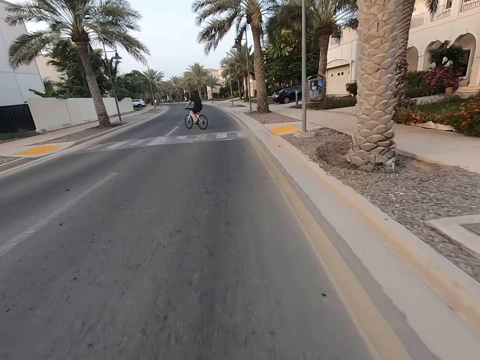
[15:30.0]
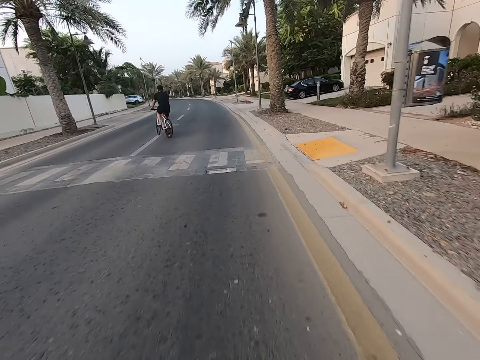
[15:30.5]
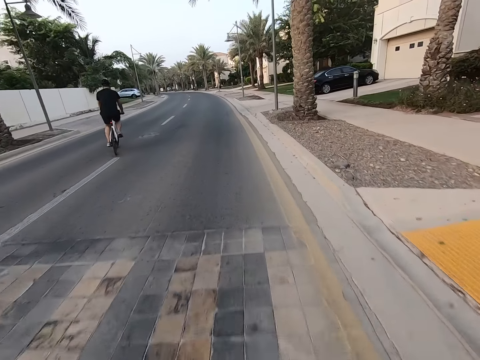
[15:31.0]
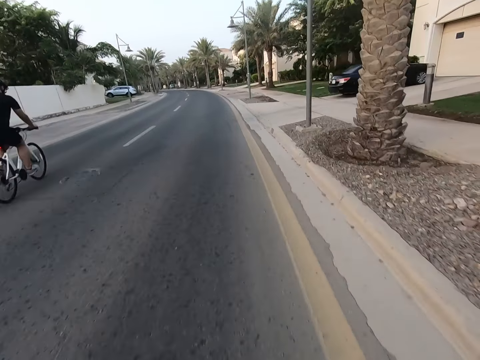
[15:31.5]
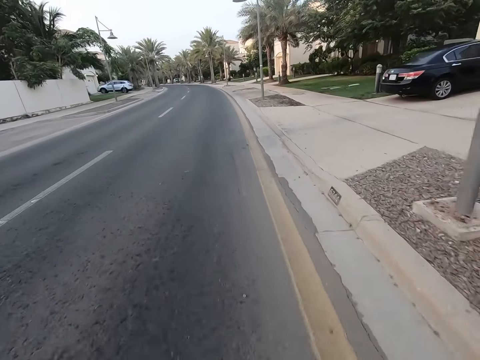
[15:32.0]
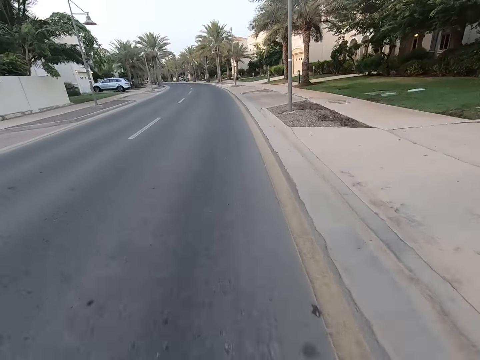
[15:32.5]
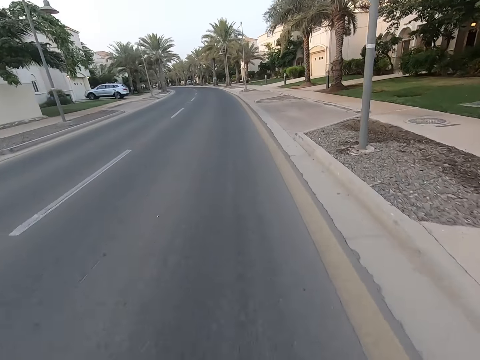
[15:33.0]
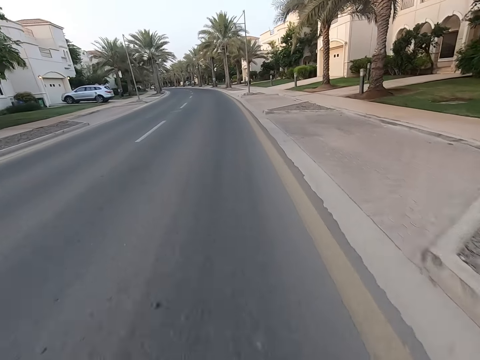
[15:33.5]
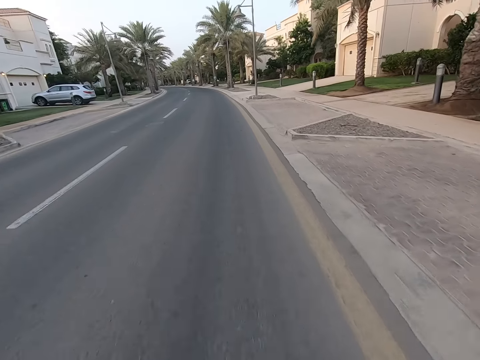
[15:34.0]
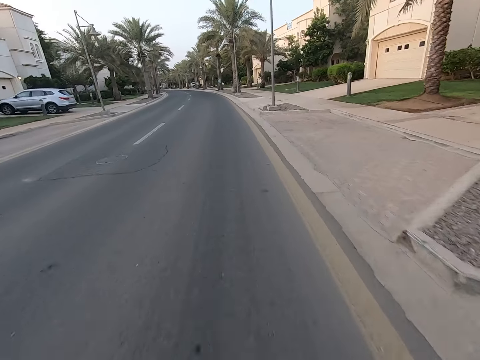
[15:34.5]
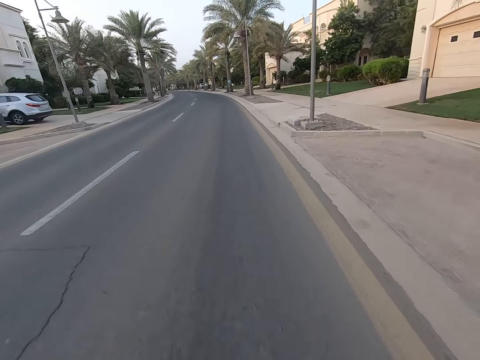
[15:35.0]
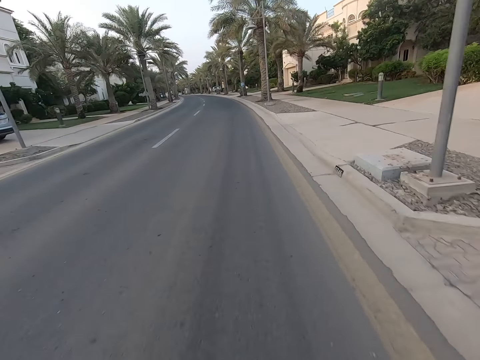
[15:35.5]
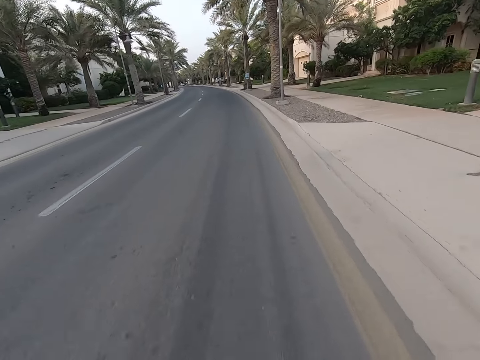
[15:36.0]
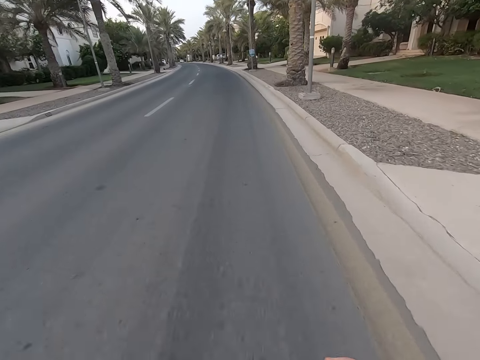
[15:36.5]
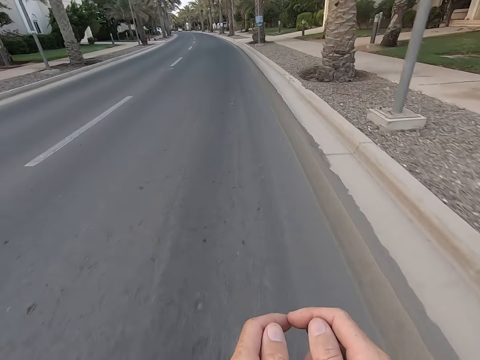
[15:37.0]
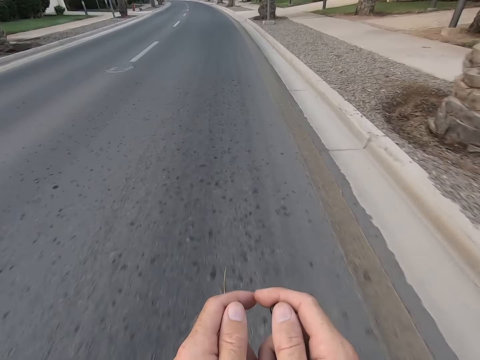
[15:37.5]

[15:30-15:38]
A person drives a bicycle on the road. The camera wearer drives a bicycle on the road.

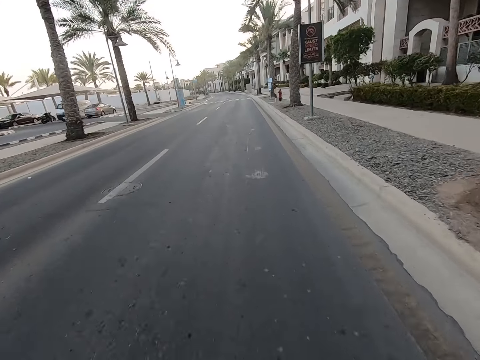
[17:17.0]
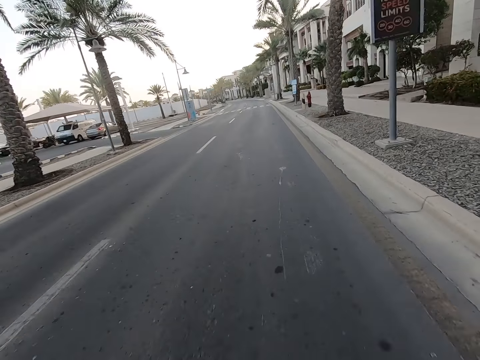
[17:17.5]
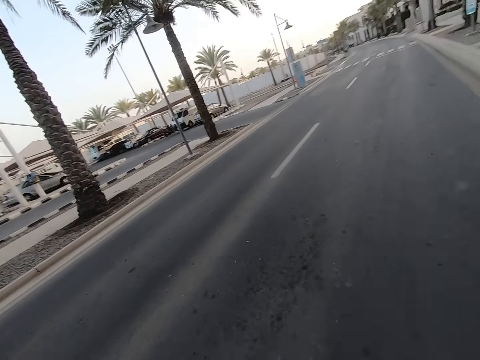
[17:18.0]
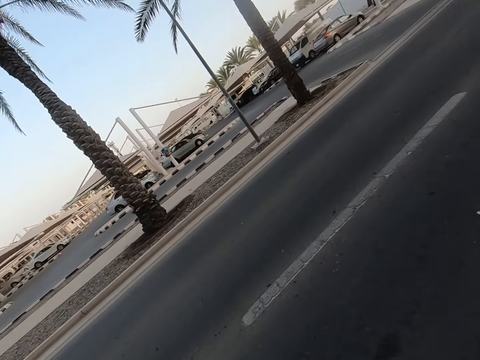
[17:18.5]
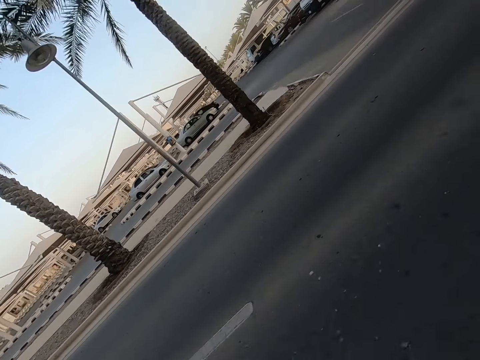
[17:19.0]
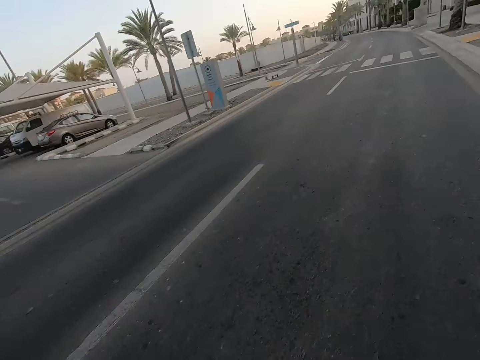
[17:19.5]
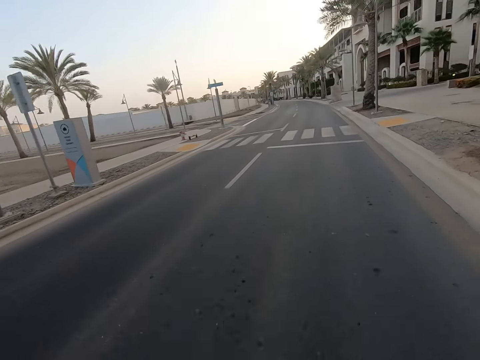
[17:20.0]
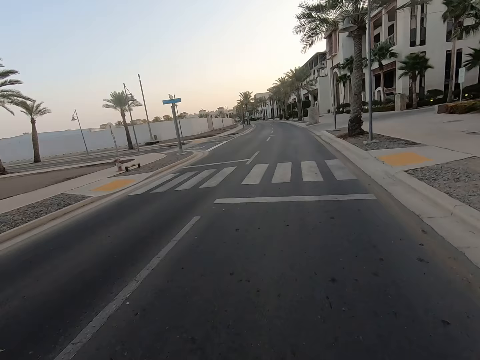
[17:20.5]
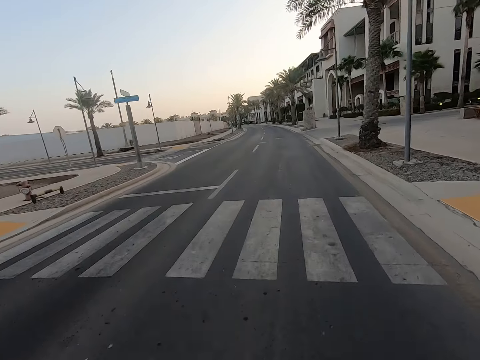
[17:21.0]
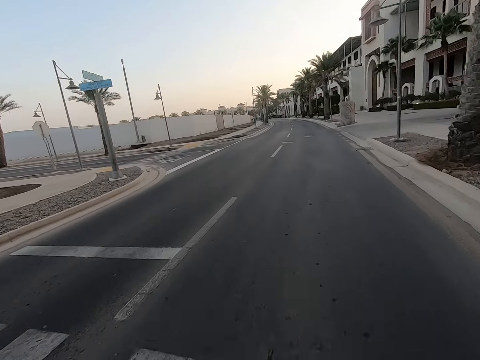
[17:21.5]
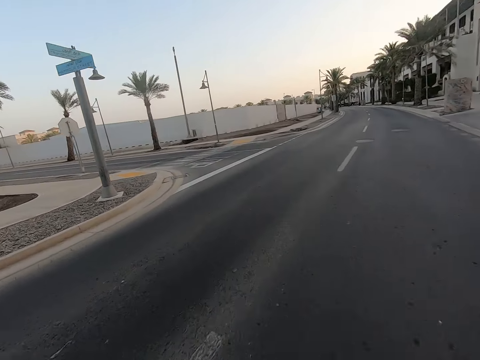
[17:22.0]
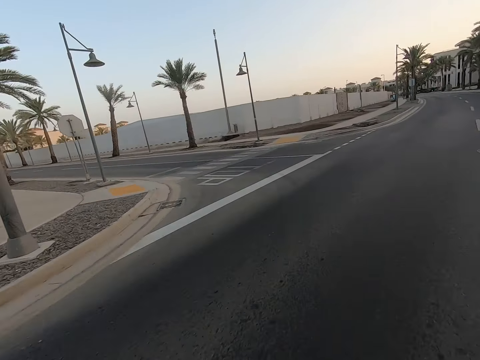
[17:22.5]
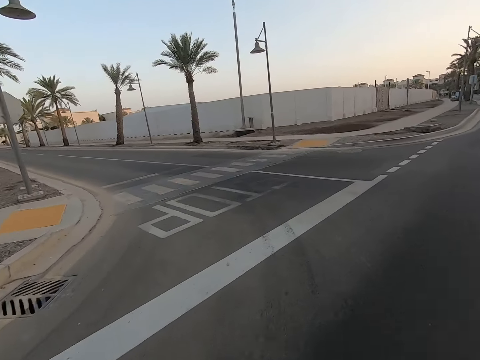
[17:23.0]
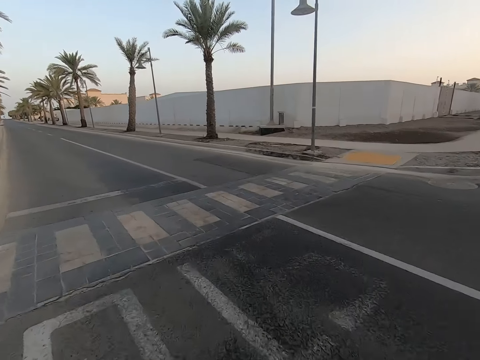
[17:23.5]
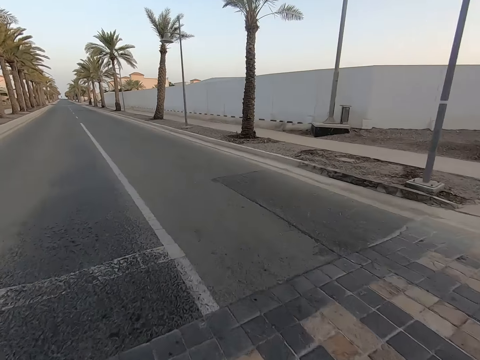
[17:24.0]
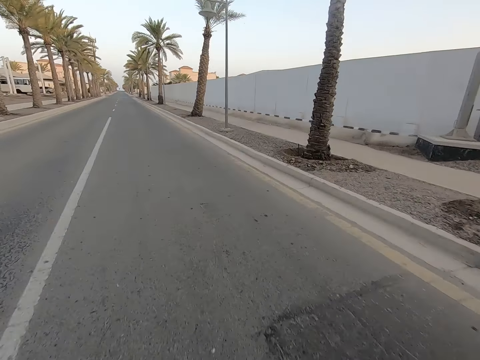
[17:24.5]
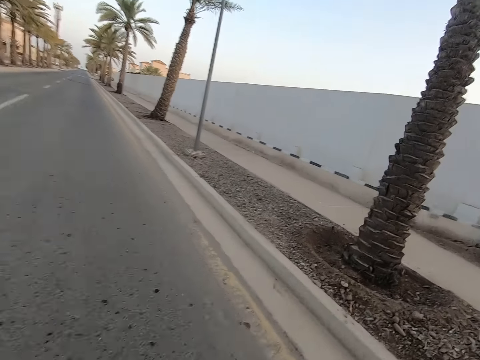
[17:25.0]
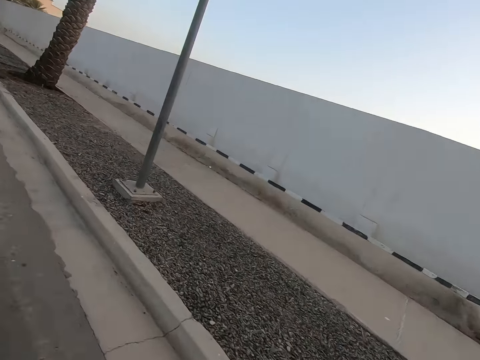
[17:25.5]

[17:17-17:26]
The camera wearer looks around. They drive a bicycle on the road.

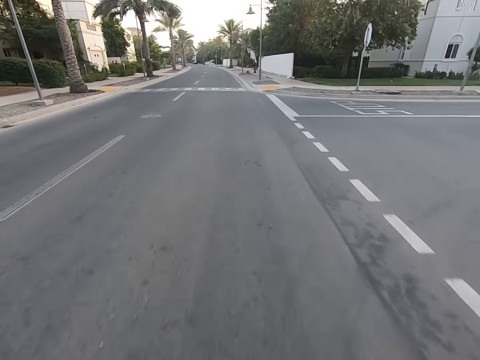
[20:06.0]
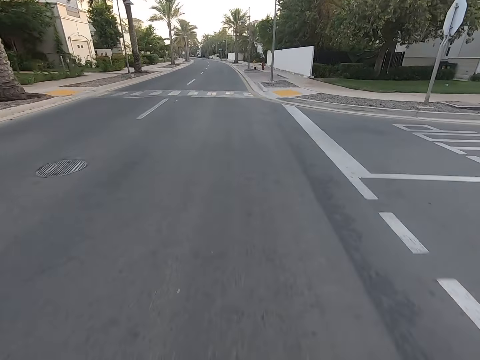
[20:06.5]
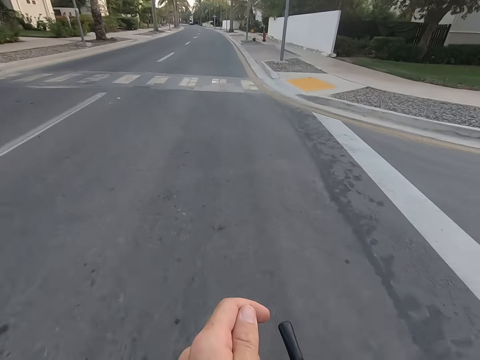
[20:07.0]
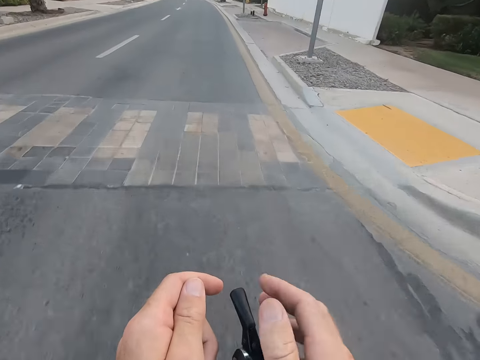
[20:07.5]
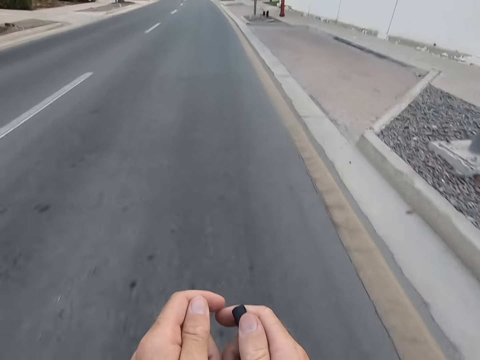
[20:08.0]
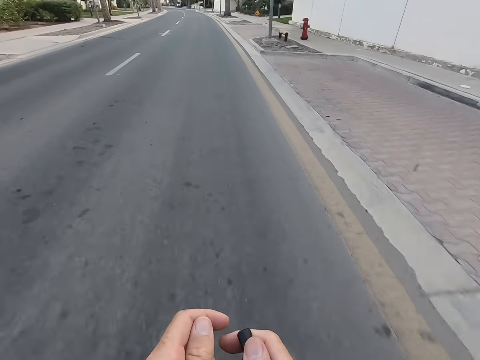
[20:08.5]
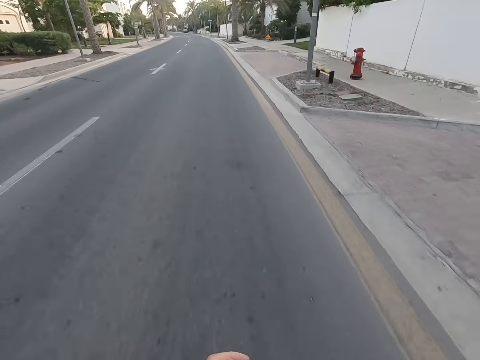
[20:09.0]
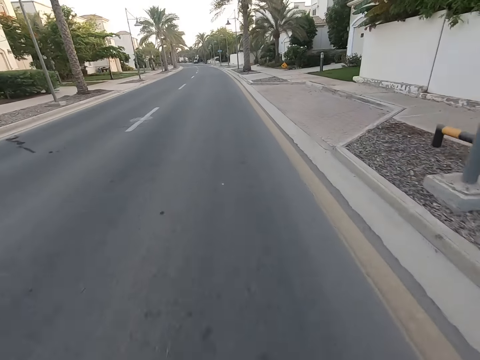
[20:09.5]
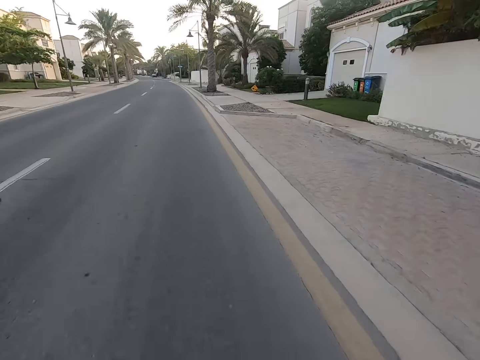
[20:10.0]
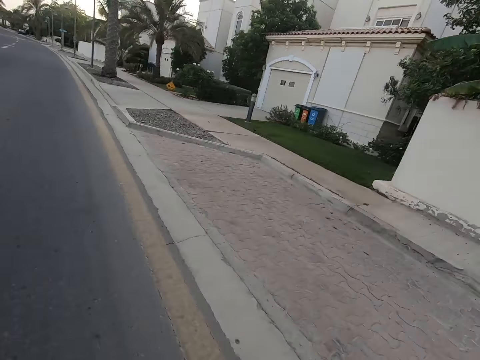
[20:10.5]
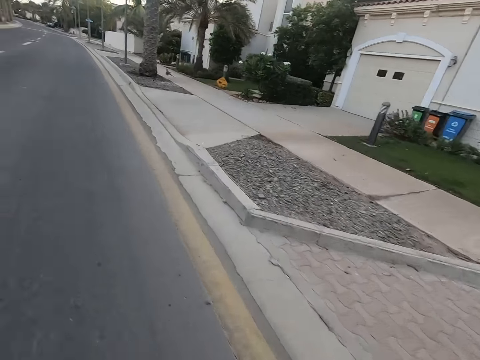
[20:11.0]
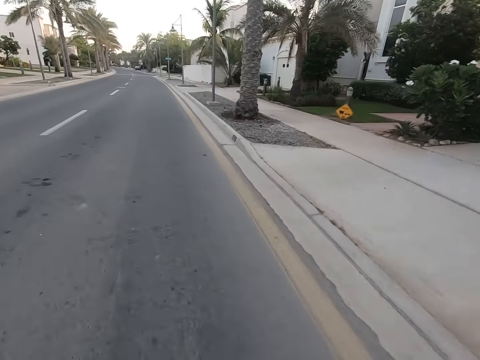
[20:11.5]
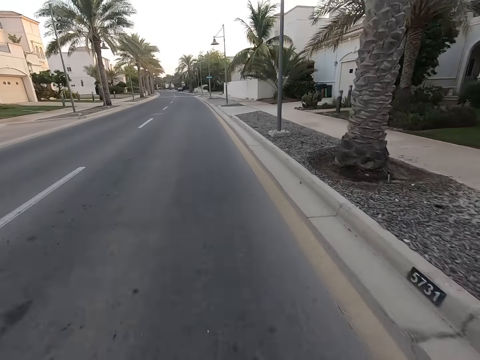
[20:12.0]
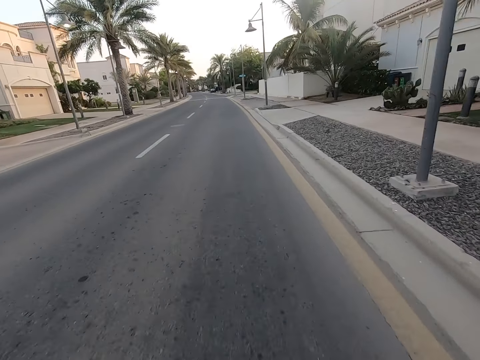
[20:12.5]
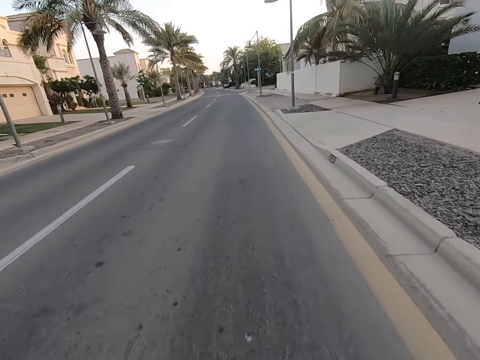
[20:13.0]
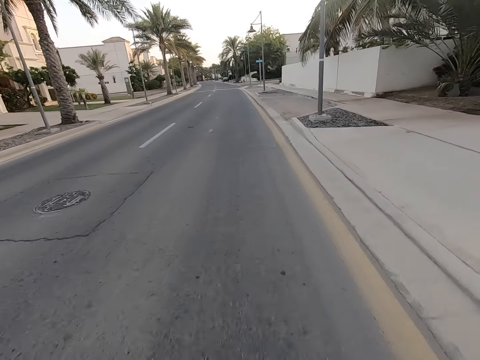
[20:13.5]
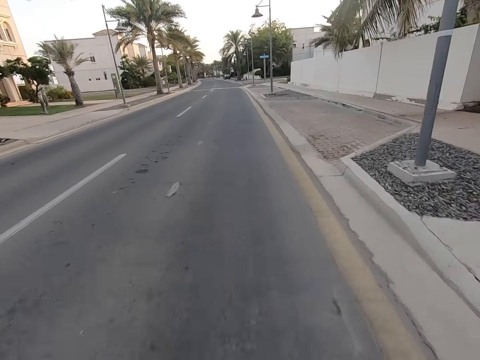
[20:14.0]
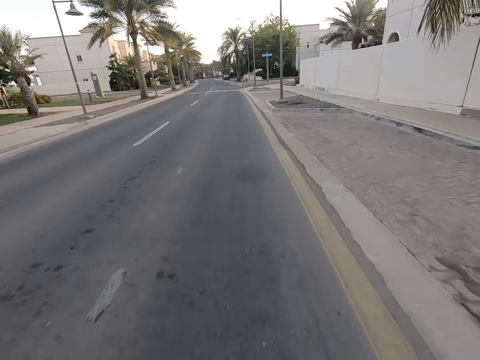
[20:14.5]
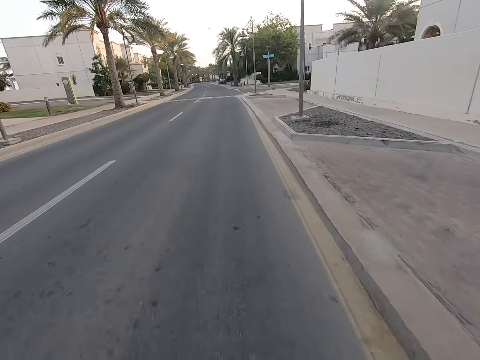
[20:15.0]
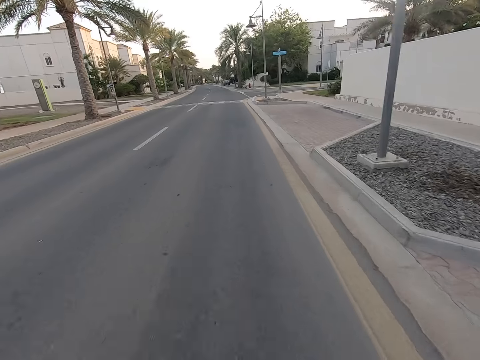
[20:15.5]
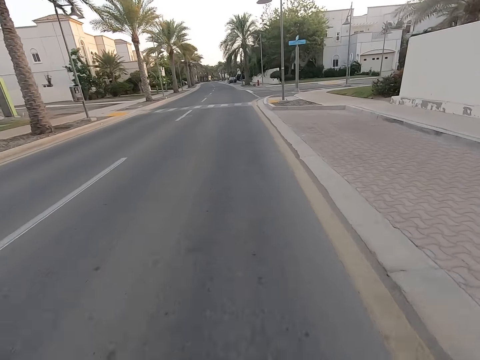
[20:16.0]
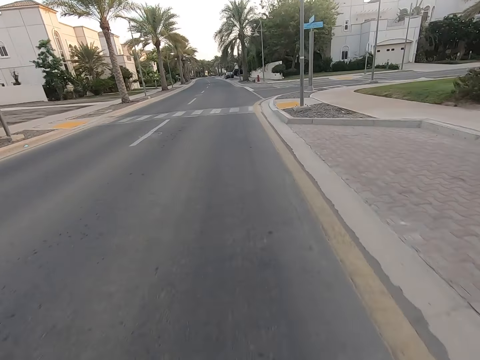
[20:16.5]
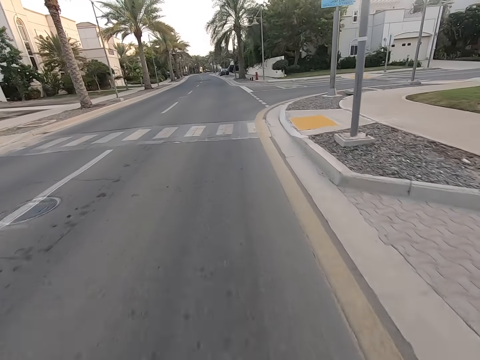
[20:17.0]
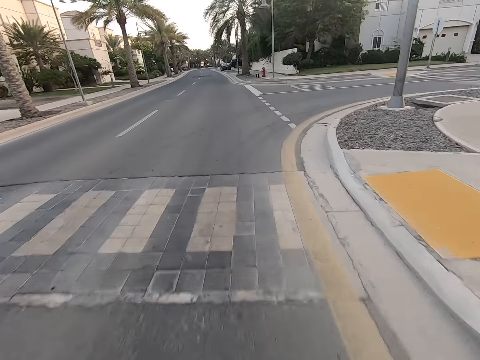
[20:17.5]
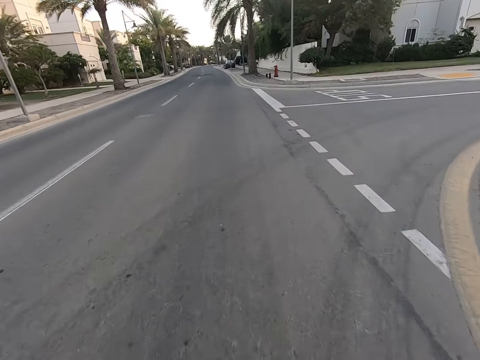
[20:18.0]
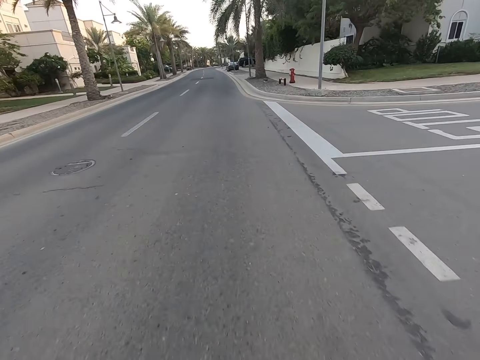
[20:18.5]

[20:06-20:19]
The camera wearer holds the bicycle handle with the right hand. They ride the bicycle on the road.
